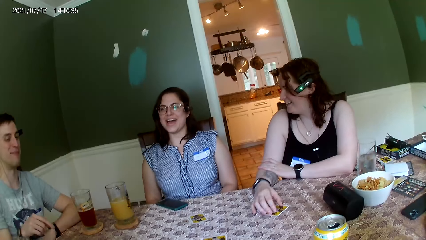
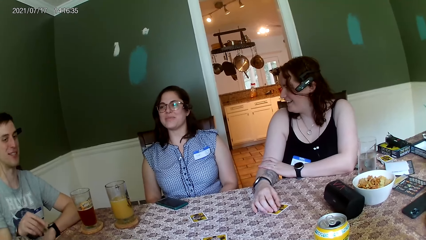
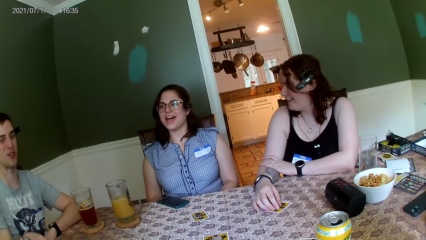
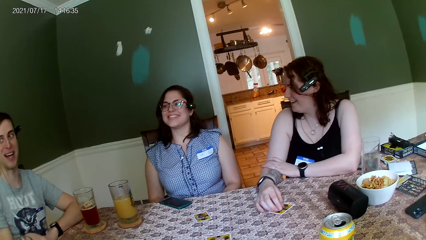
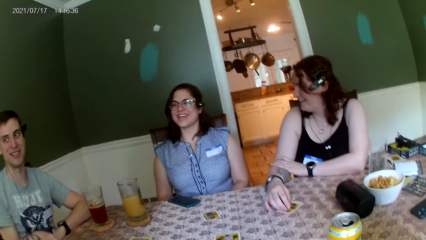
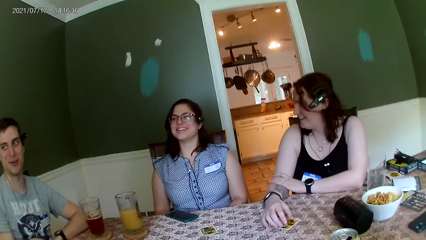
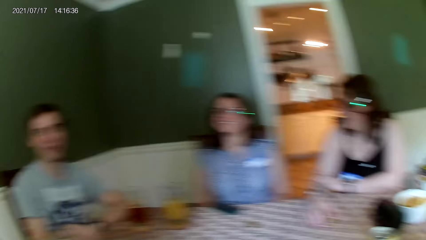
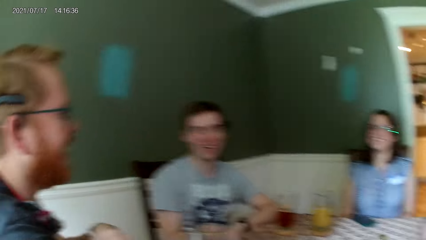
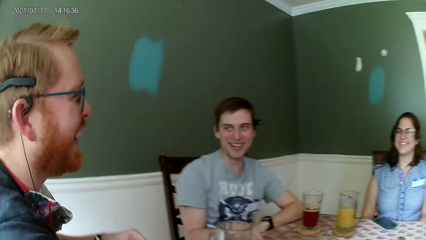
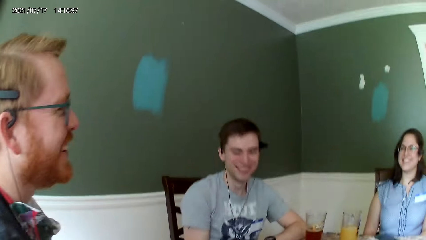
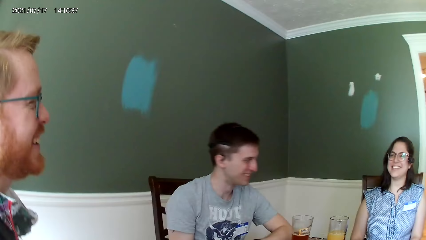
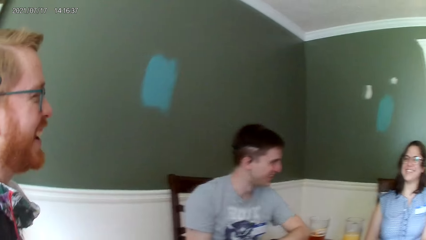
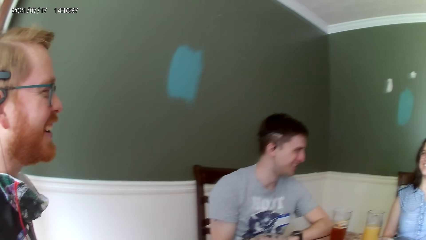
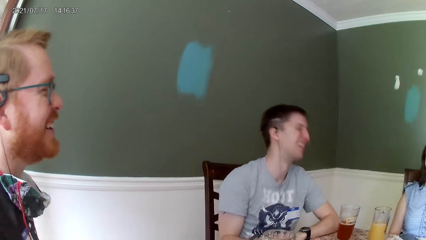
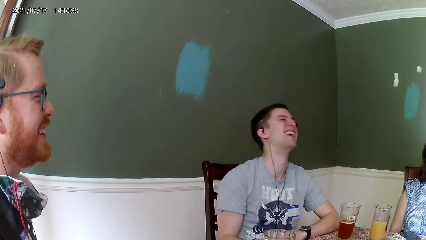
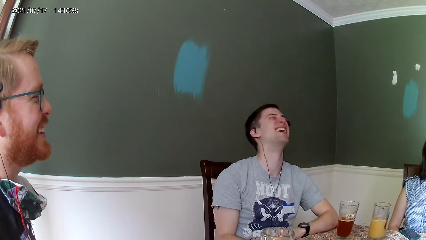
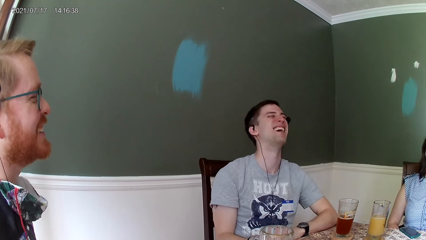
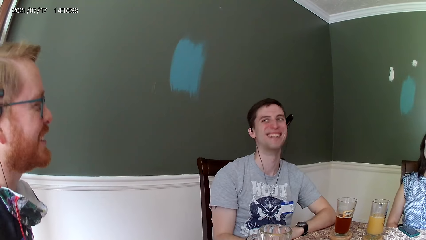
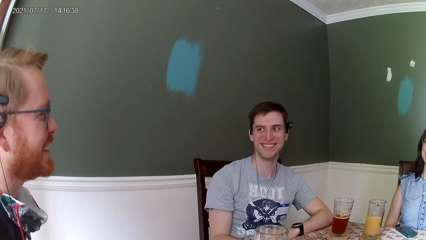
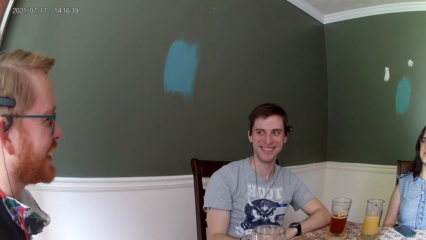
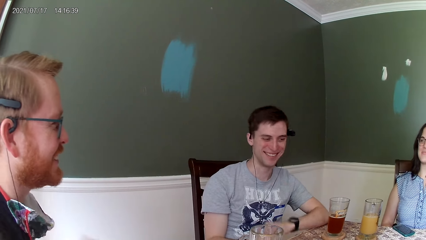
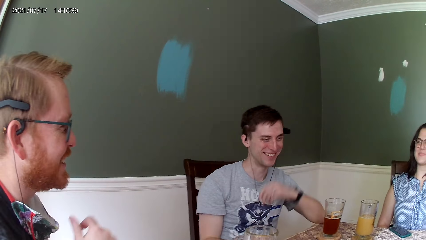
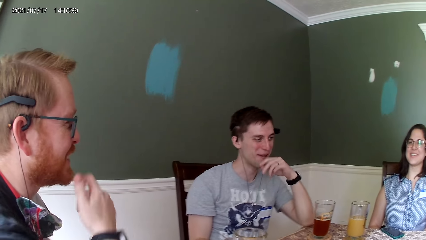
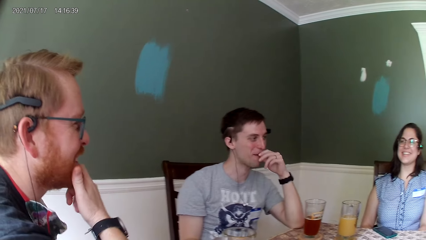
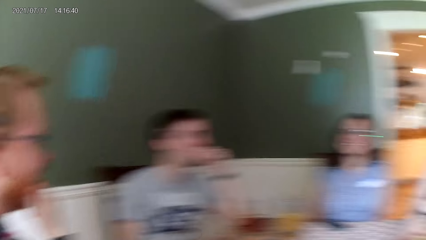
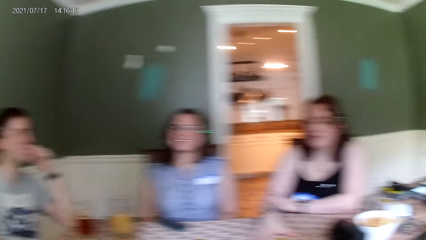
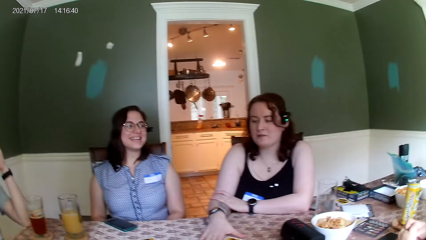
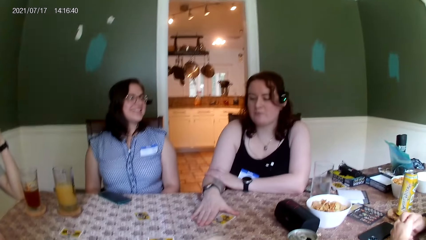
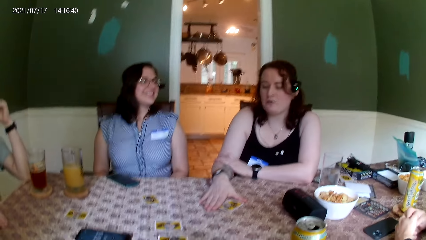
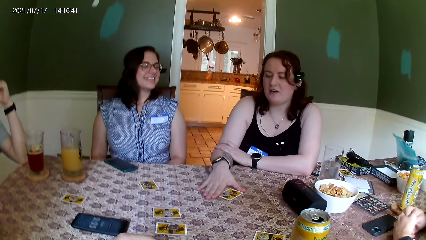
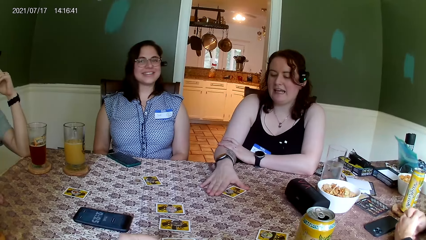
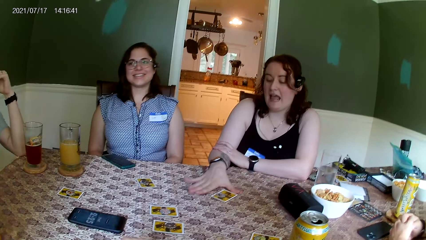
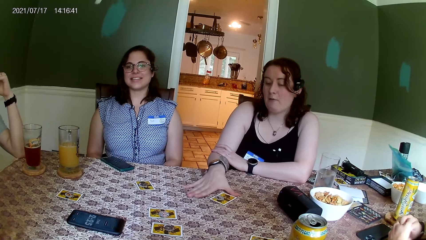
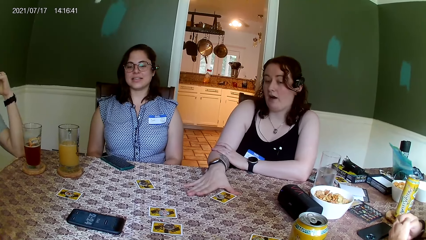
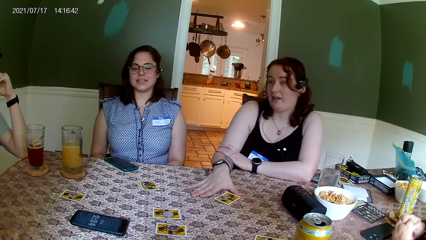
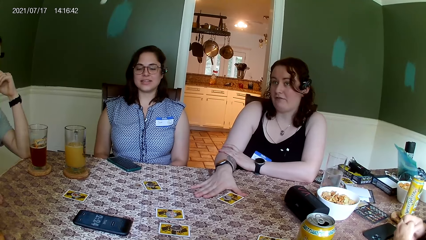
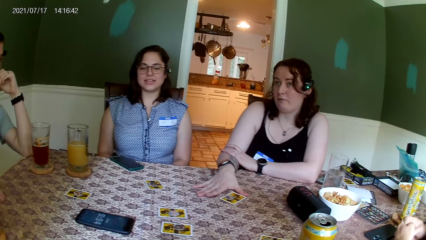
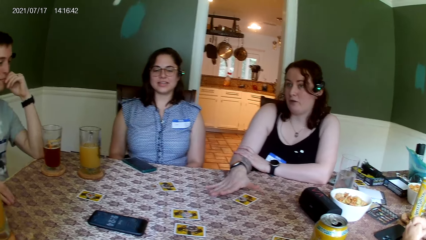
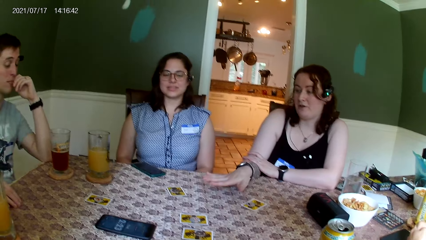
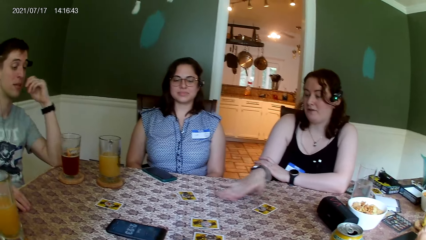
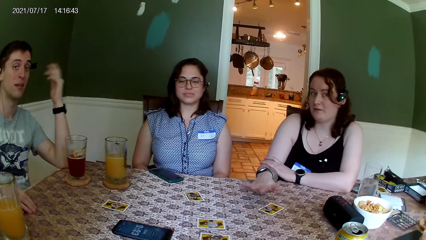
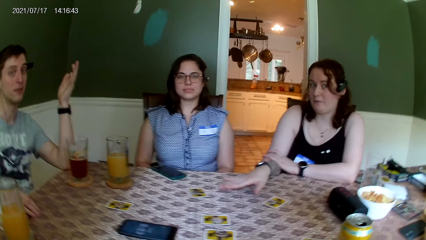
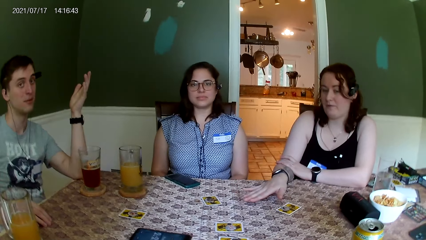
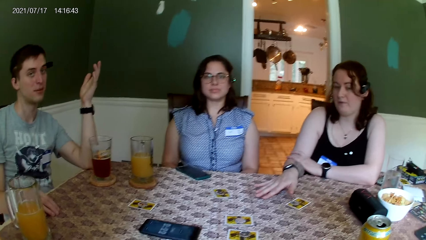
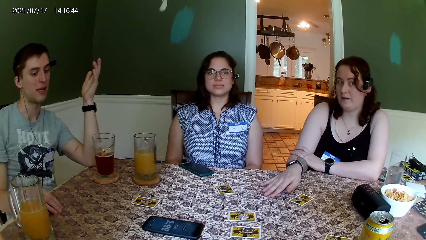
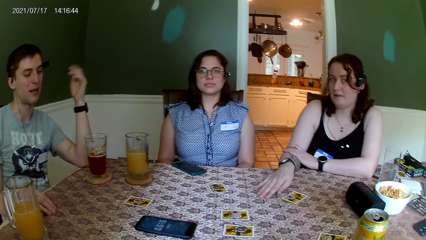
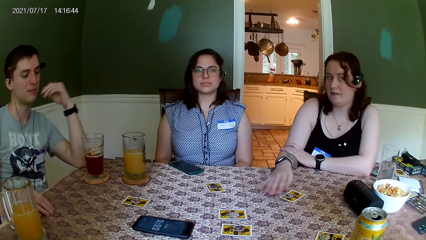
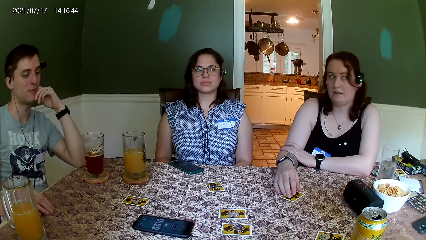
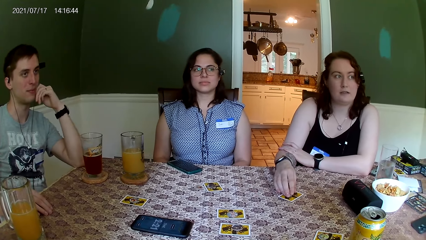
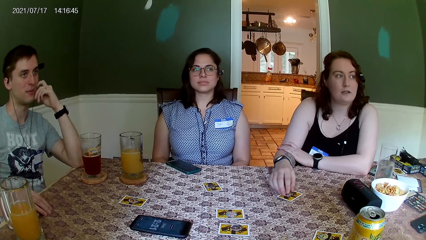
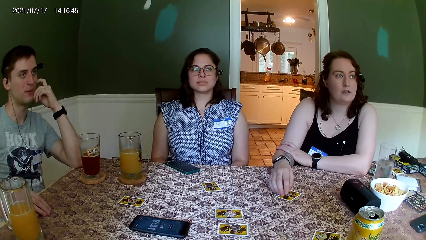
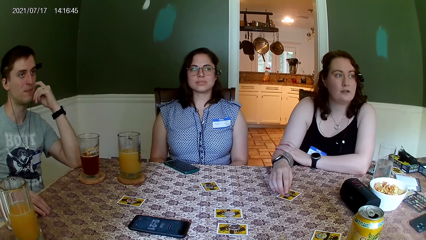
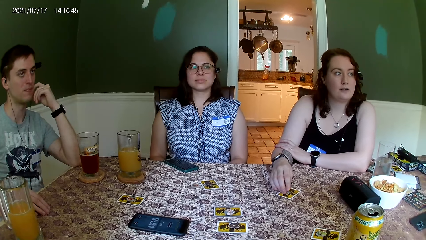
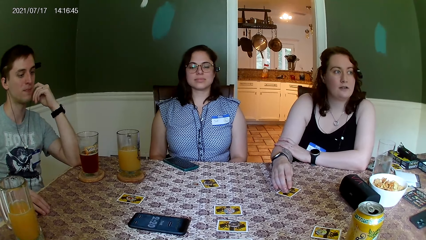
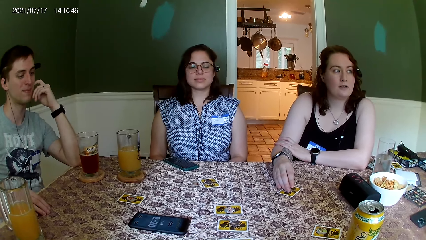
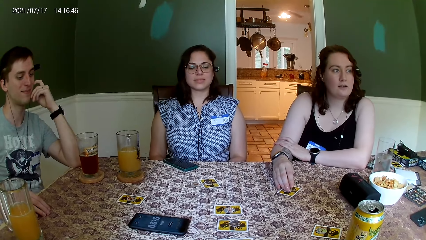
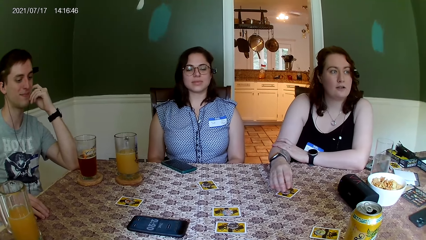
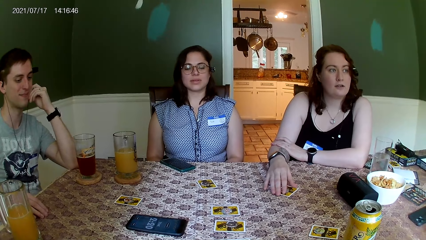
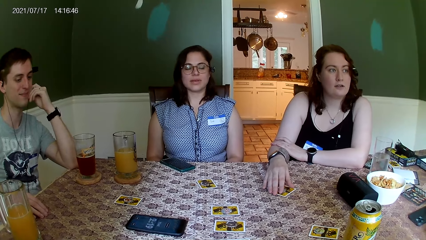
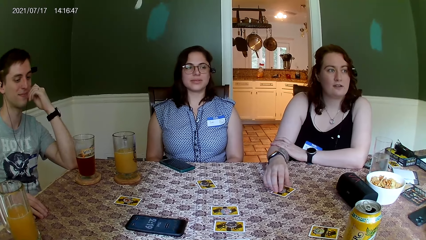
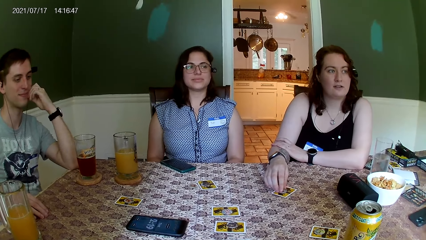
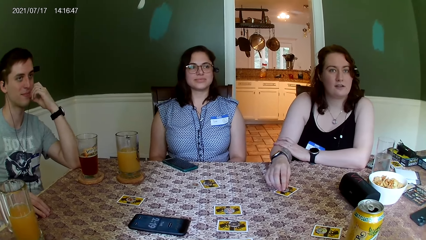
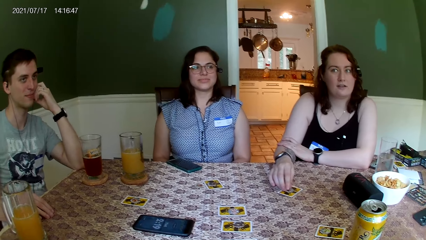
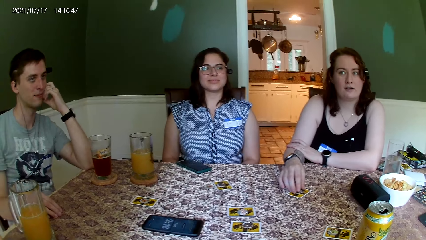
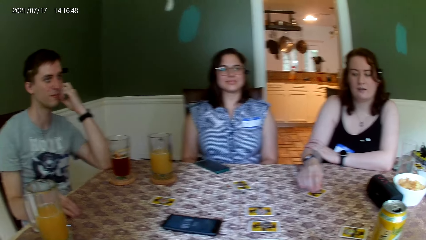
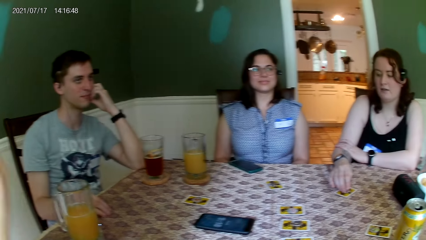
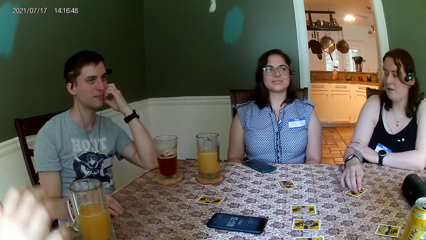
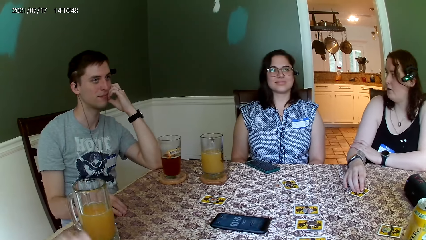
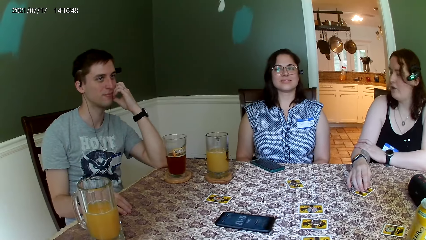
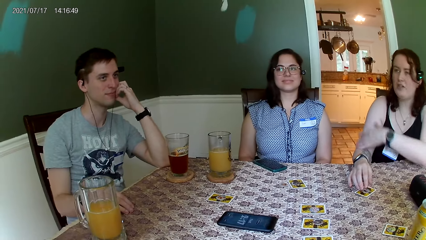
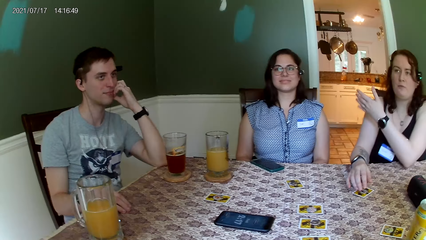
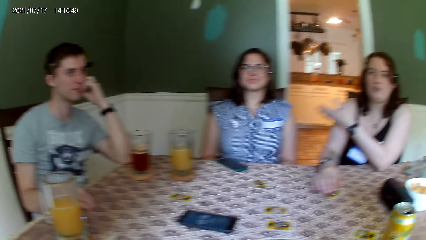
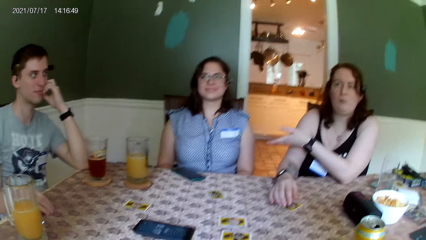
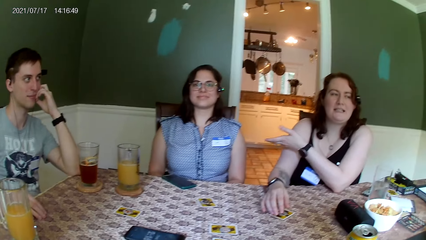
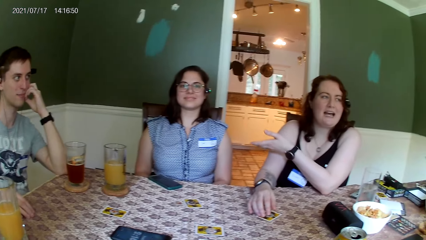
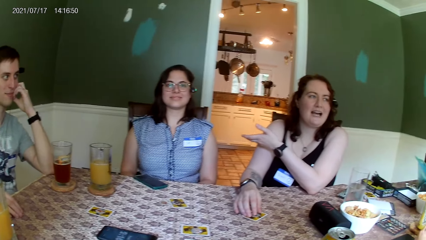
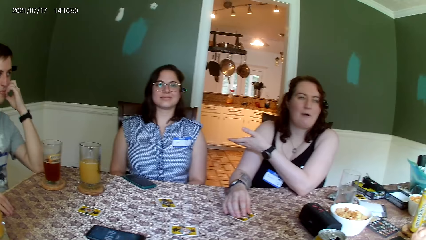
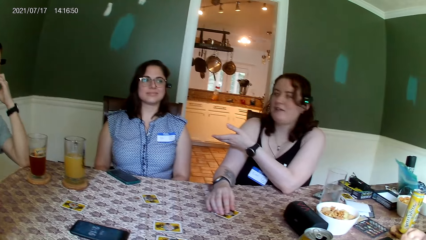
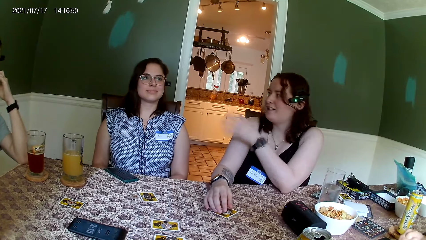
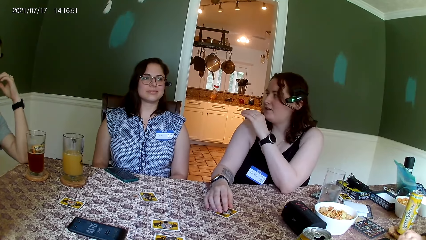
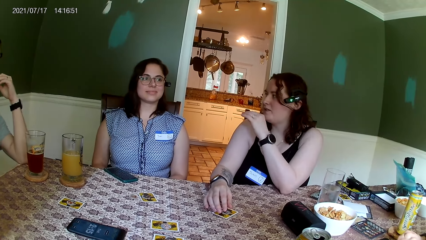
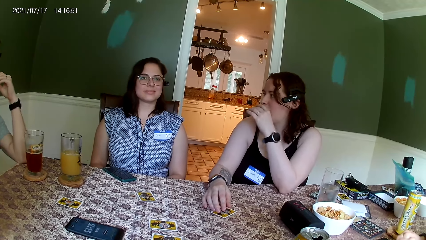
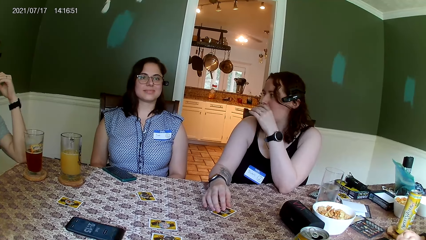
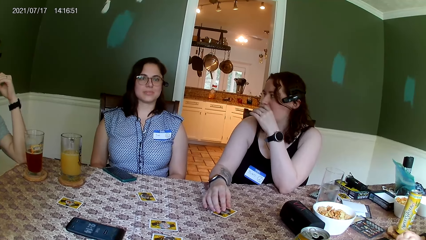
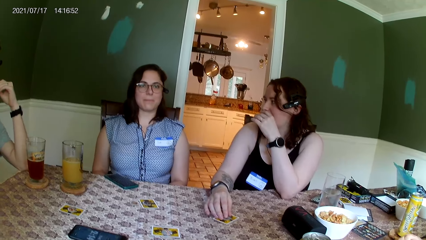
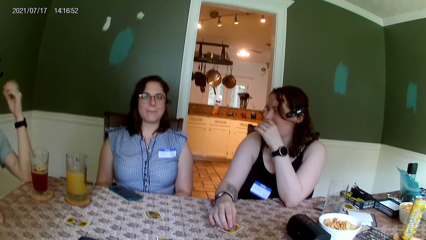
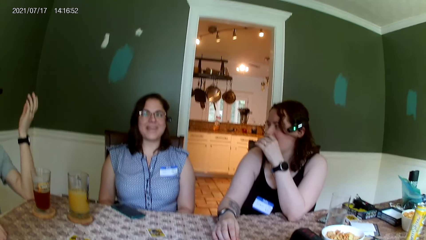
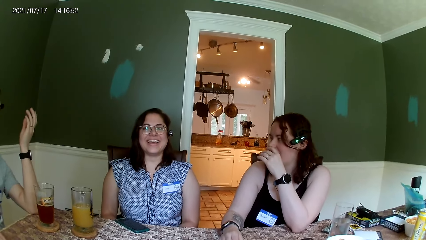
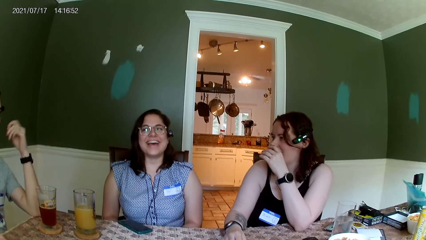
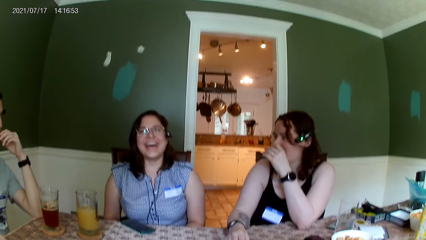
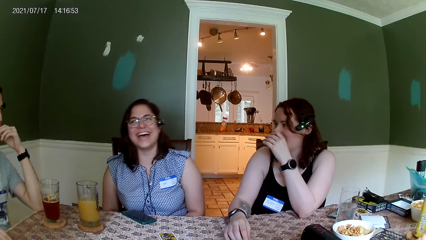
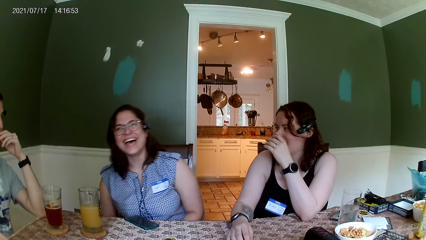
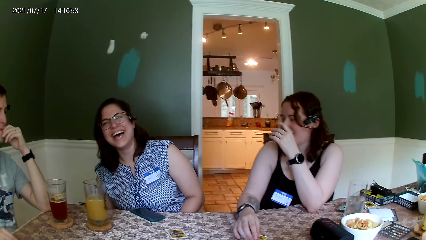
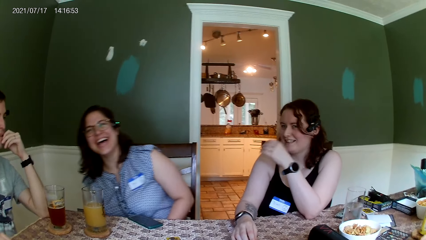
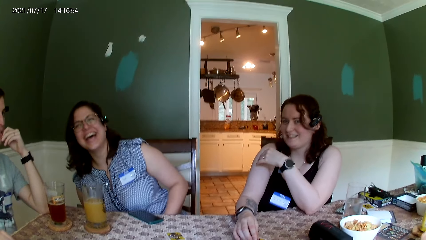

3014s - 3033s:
The woman replies to the man. Another woman speaks to the group of people at the table. The camera wearer replies to the other woman.
